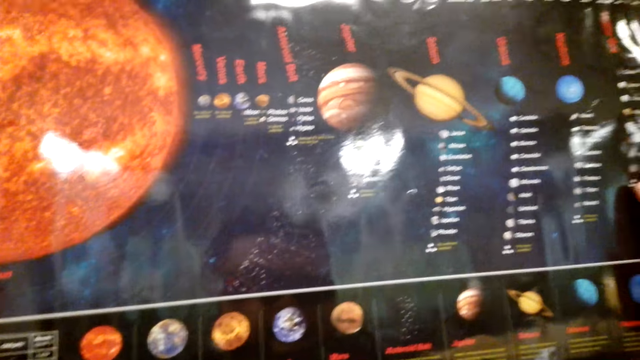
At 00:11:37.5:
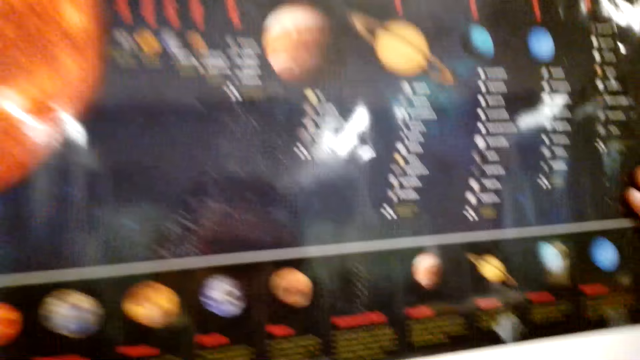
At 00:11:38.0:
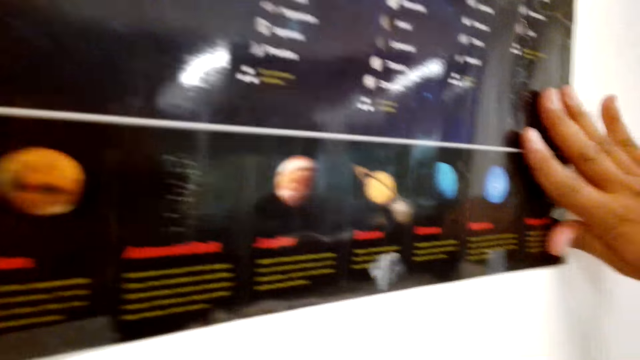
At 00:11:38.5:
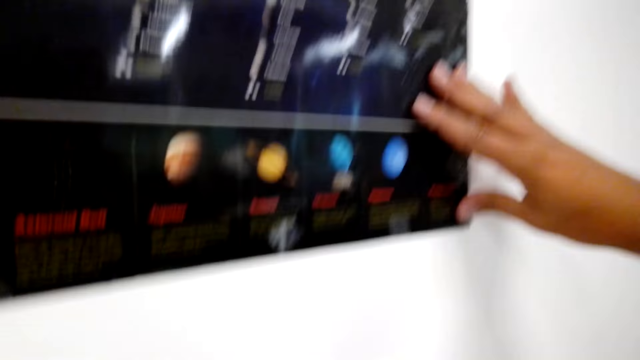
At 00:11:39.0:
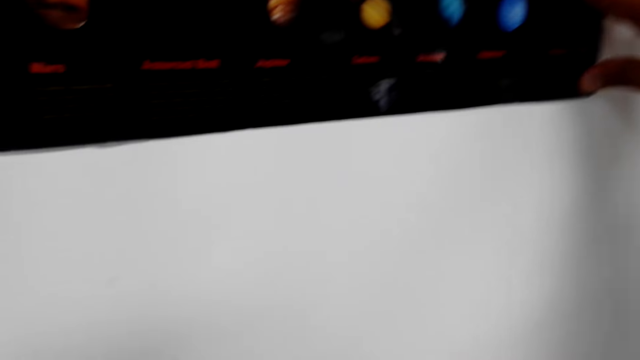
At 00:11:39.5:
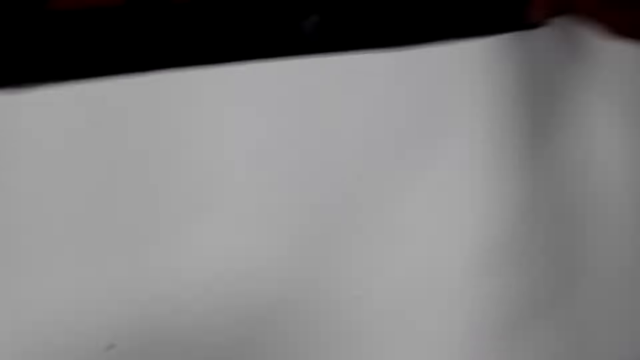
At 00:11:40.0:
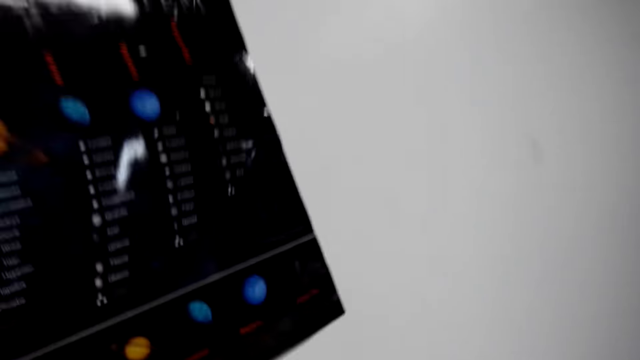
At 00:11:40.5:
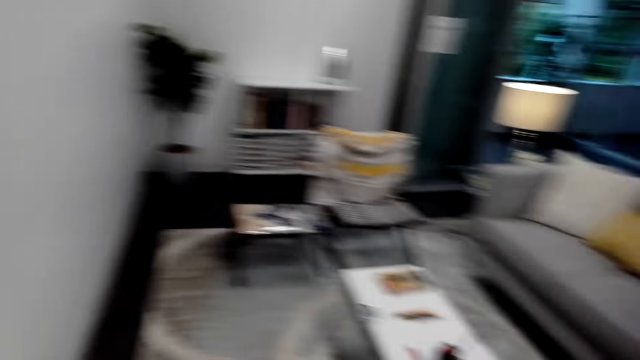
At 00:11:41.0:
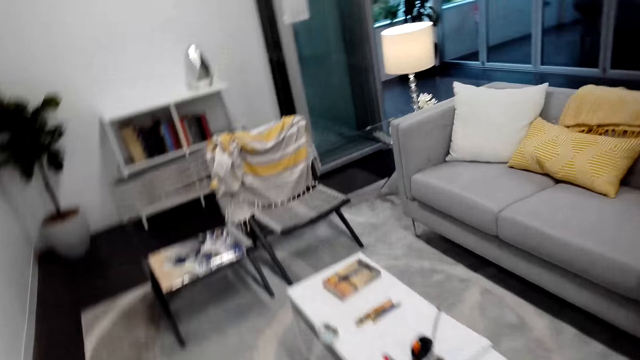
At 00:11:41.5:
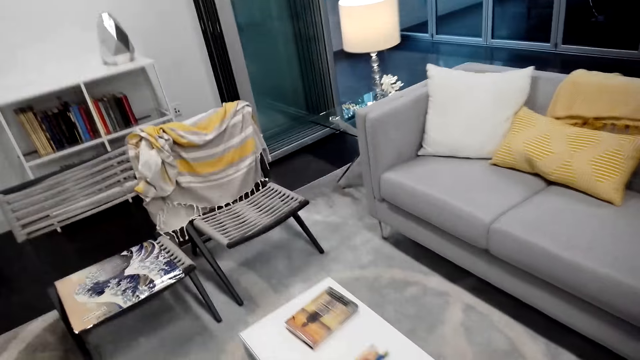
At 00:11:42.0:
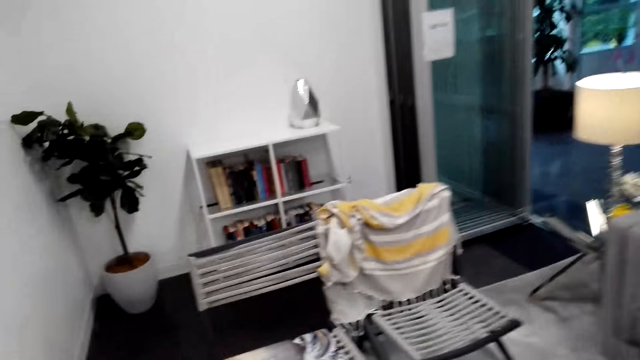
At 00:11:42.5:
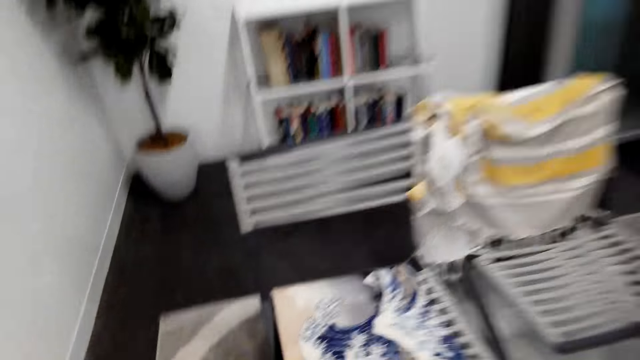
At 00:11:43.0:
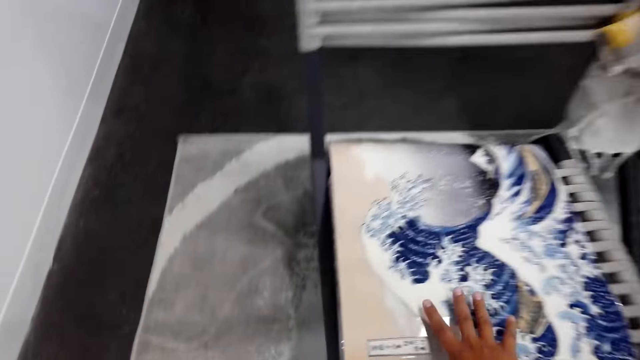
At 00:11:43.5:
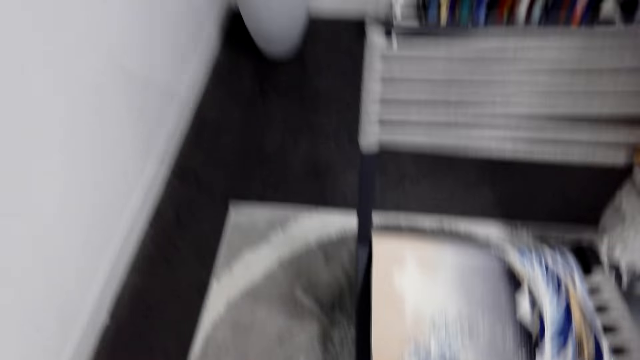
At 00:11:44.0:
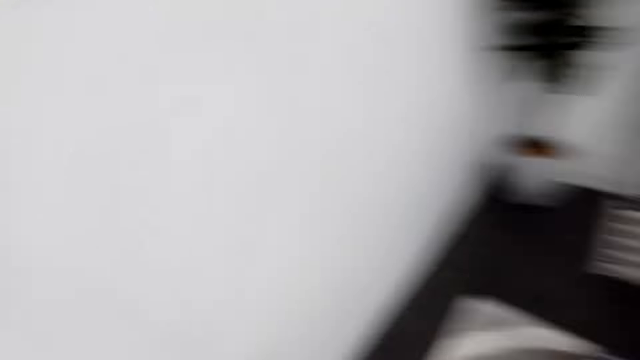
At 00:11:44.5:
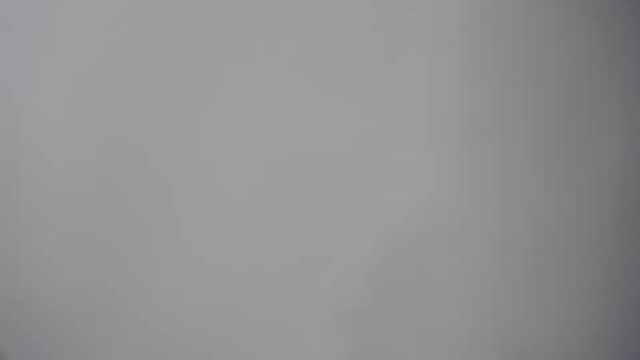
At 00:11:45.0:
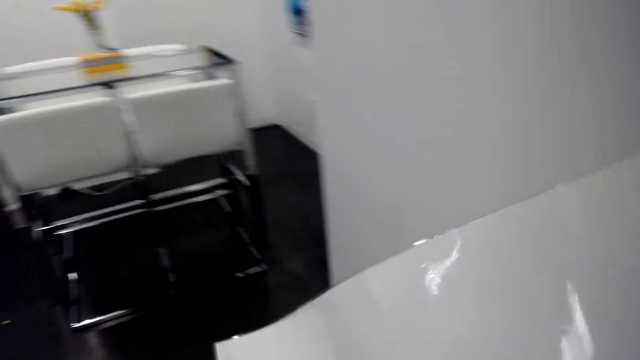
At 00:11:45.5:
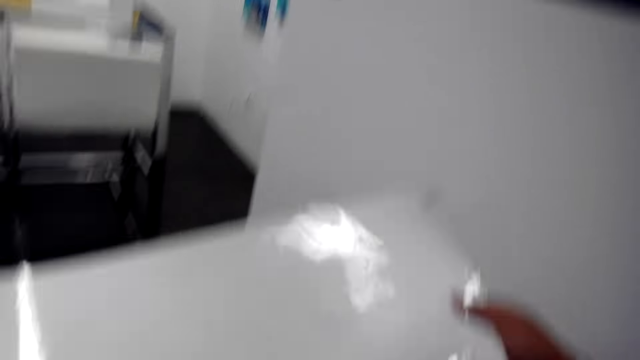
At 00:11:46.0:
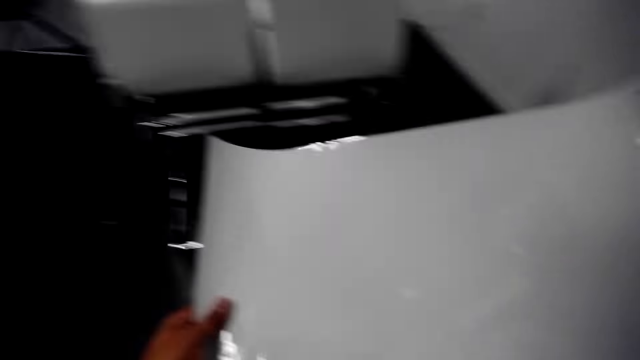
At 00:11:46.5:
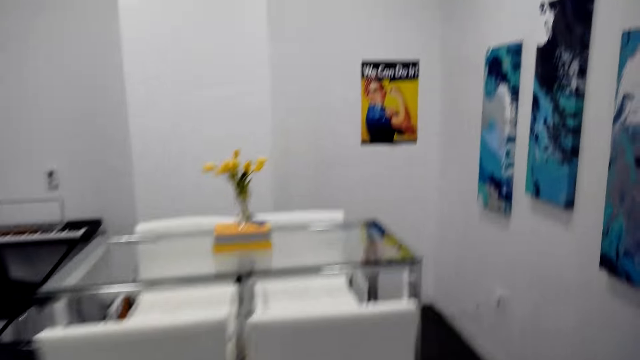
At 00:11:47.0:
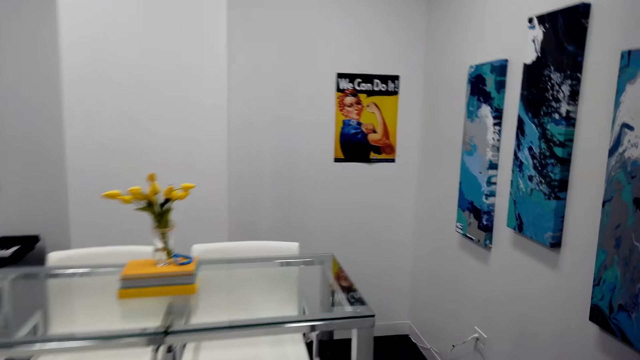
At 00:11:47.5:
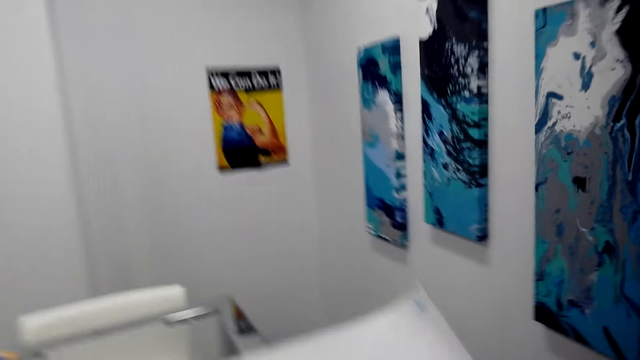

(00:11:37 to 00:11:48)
The camera wearer walks around. They pick a paper. They walk around. They hold the paper.

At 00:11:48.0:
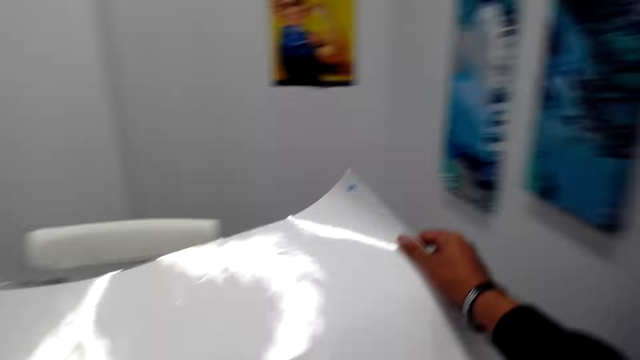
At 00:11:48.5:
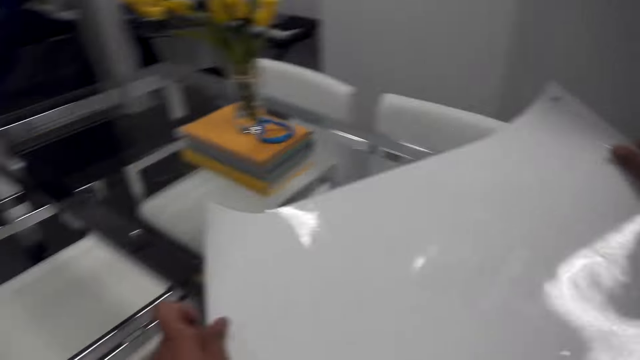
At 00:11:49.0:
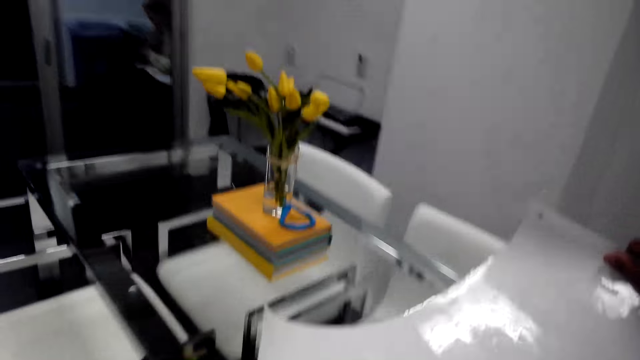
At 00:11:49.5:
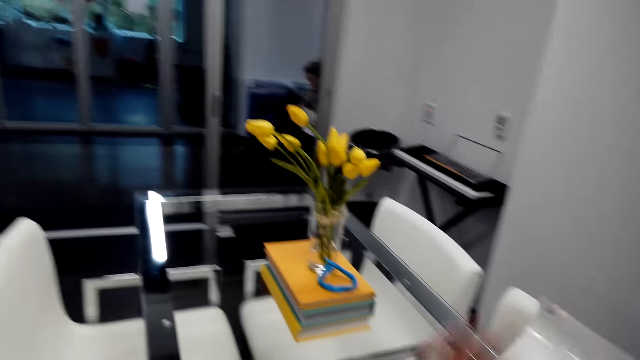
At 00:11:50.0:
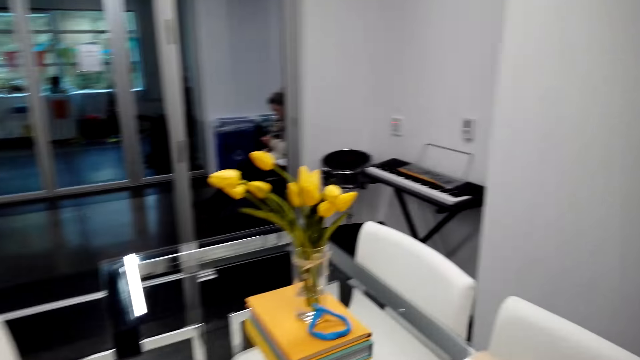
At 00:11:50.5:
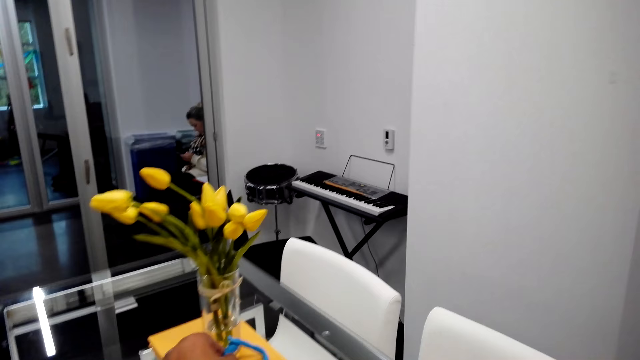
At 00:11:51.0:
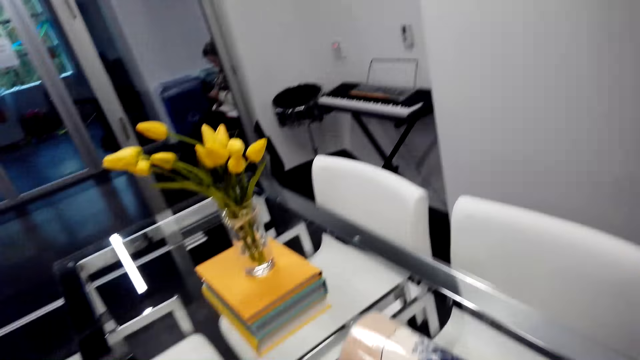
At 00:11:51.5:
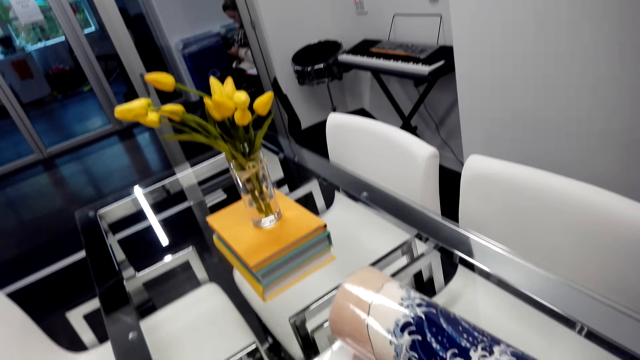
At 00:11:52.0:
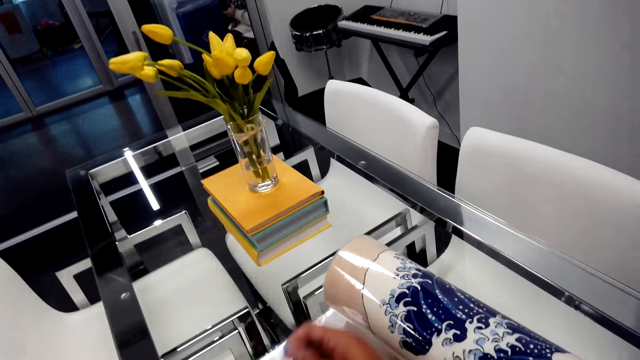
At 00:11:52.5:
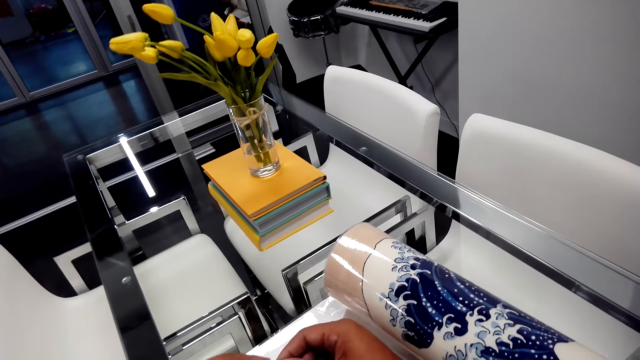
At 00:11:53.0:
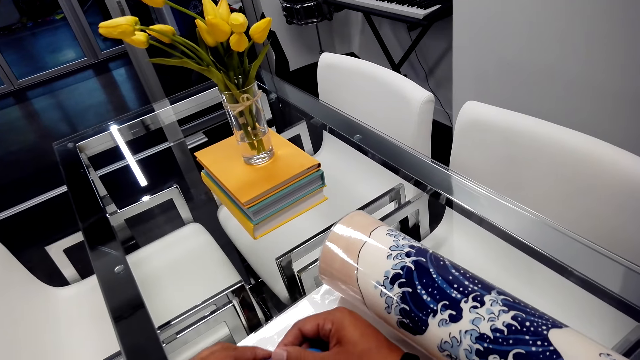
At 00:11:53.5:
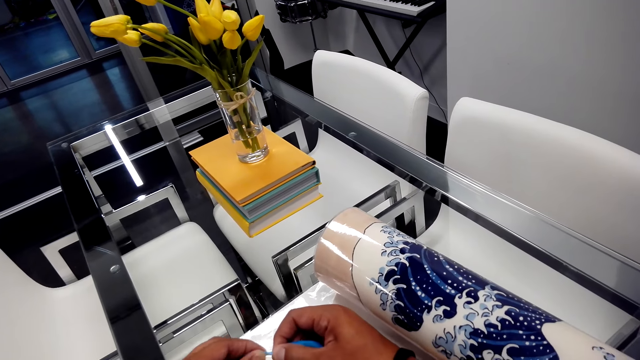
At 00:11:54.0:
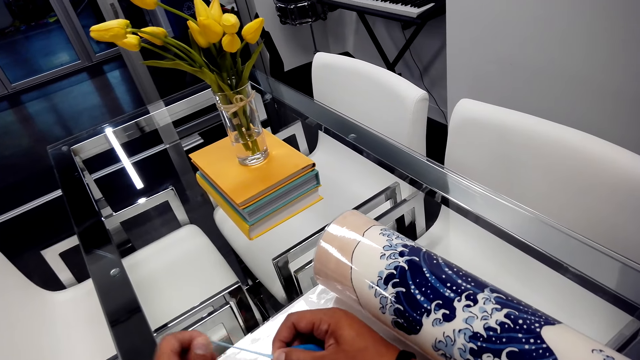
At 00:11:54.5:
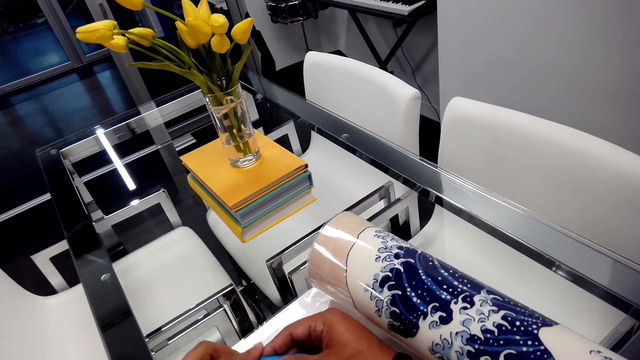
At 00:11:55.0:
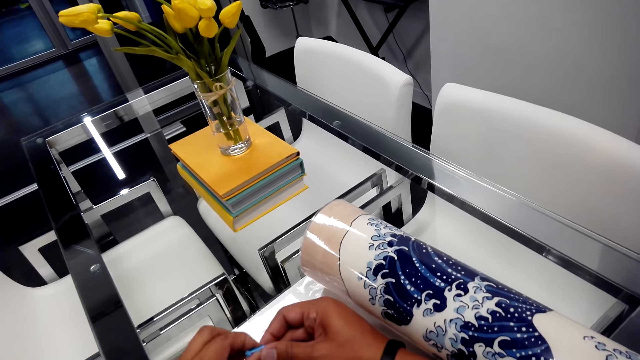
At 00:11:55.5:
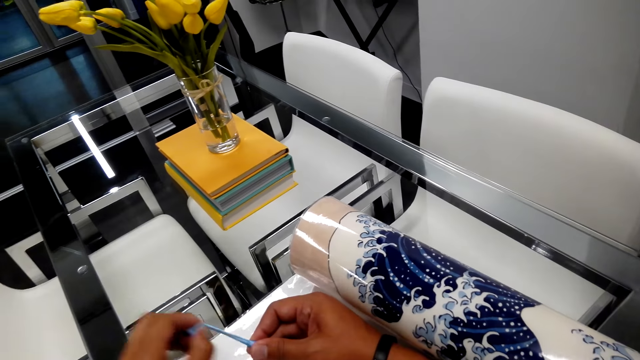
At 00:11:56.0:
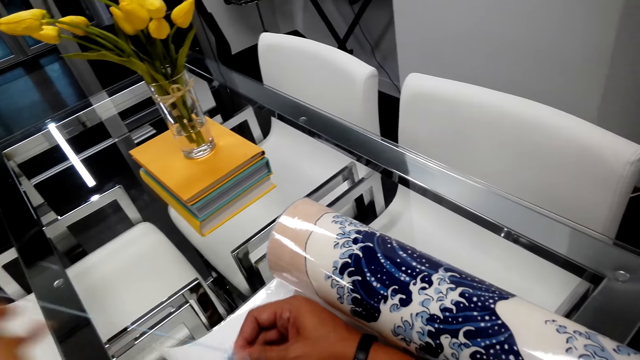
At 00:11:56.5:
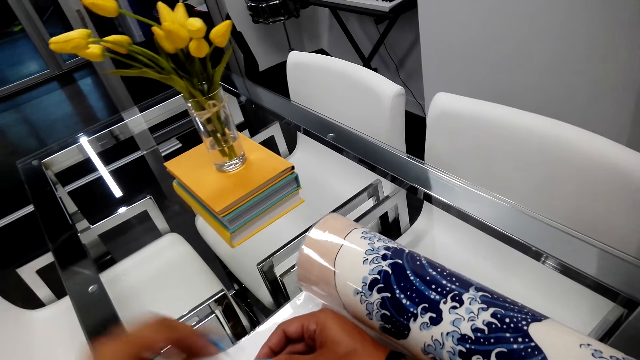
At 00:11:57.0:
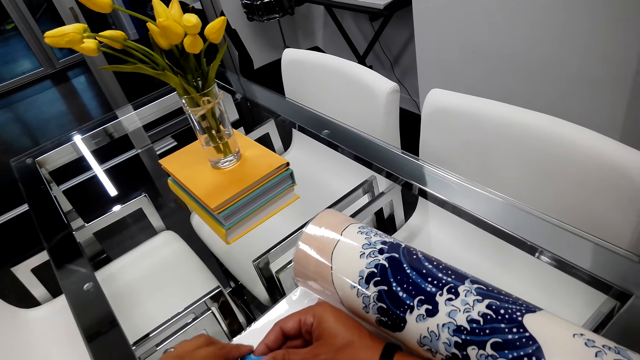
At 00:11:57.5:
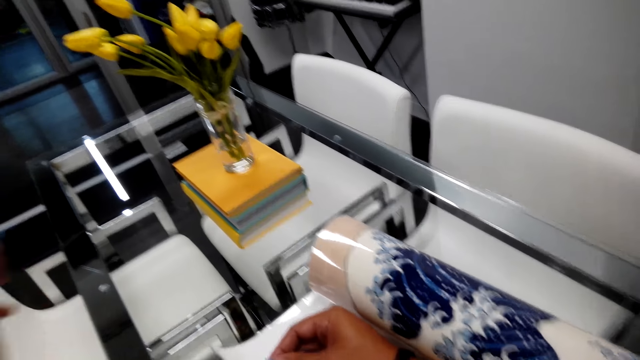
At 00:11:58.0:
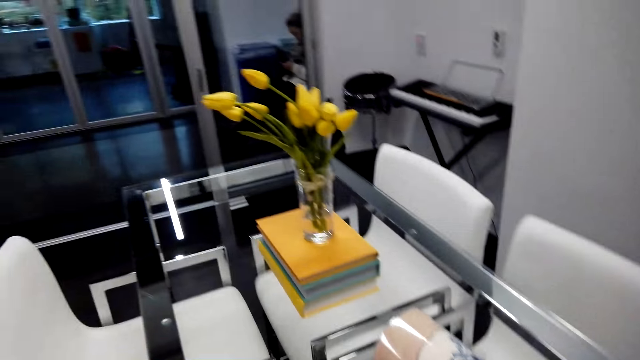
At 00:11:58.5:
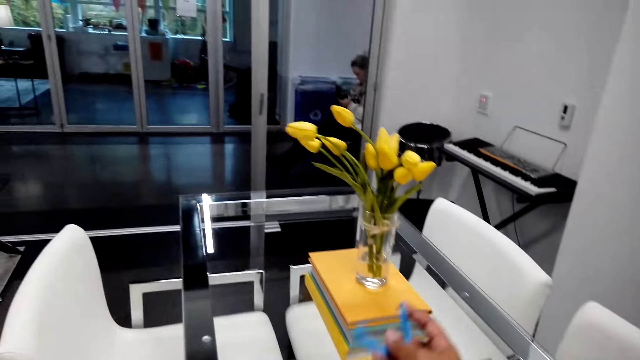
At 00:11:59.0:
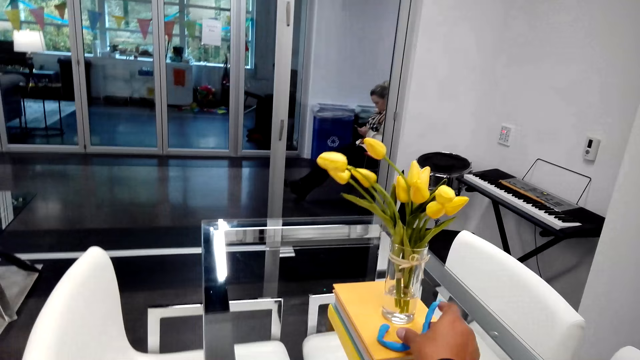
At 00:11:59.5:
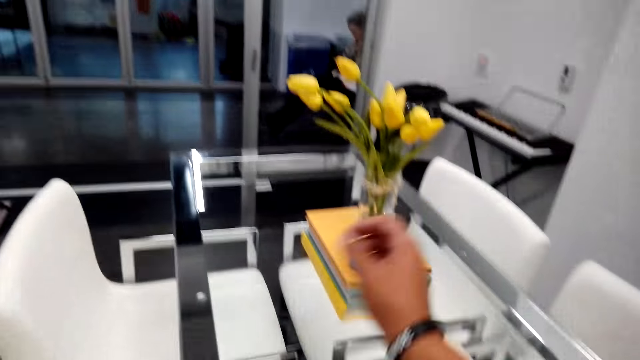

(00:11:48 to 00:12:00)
The camera wearer puts the paper on the table. They look around. They pull something. They drop something.
